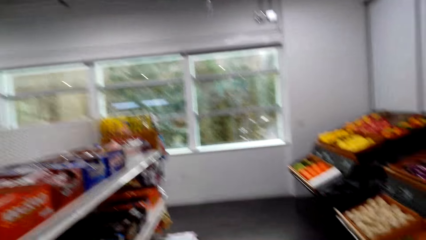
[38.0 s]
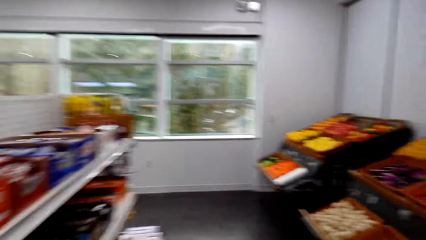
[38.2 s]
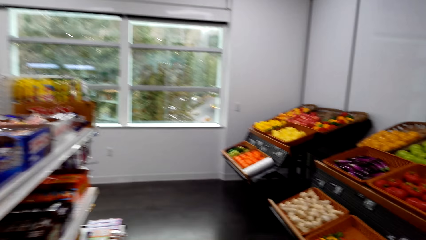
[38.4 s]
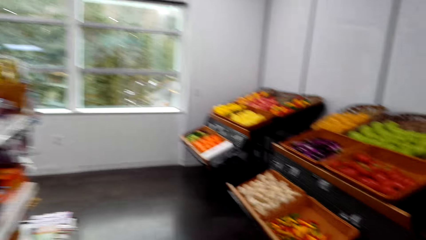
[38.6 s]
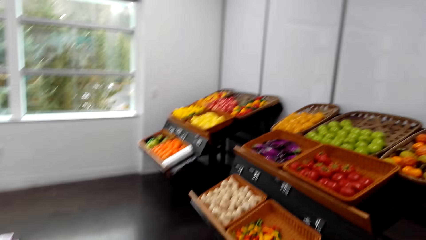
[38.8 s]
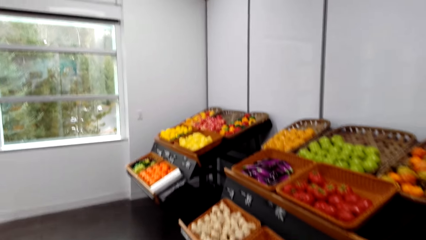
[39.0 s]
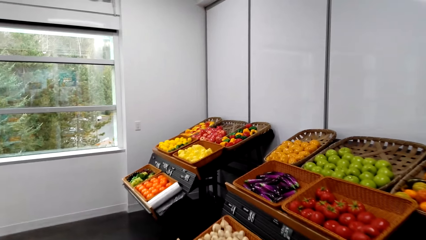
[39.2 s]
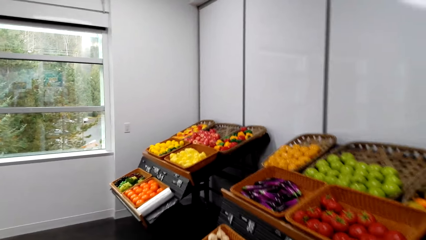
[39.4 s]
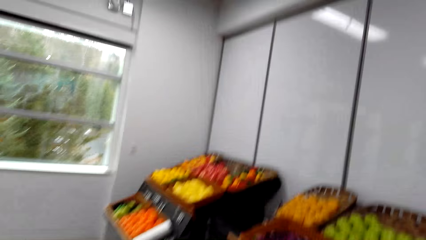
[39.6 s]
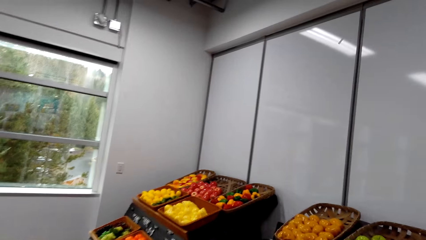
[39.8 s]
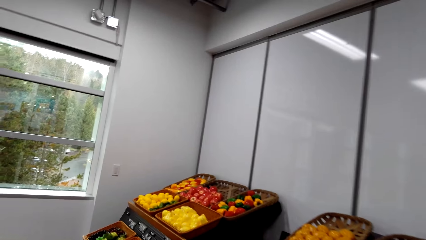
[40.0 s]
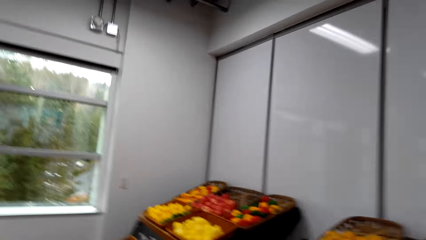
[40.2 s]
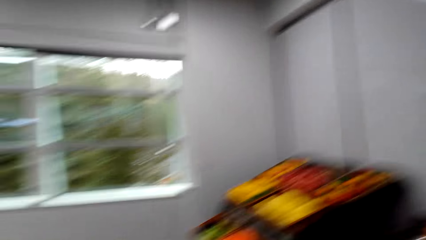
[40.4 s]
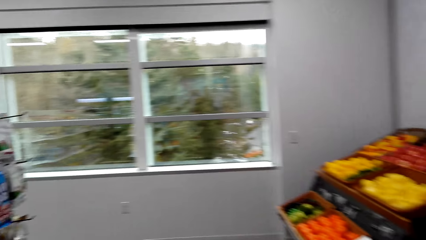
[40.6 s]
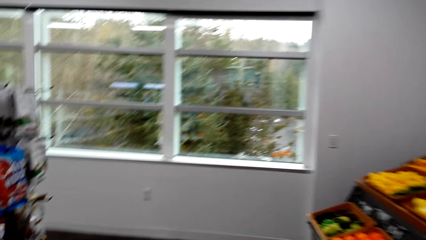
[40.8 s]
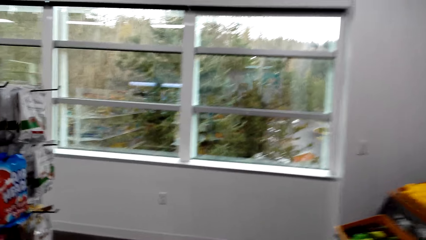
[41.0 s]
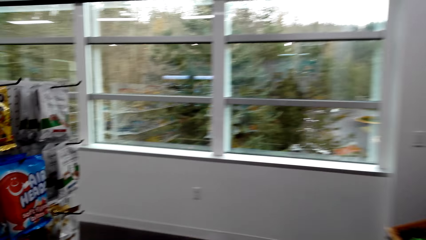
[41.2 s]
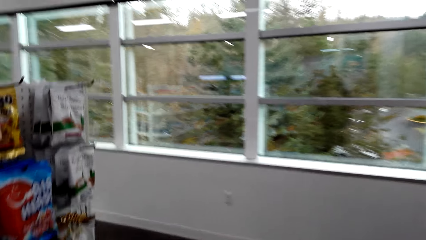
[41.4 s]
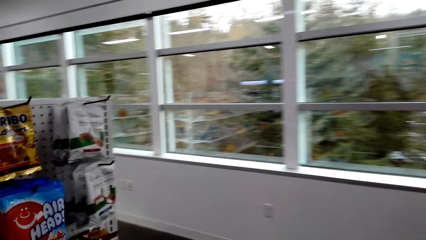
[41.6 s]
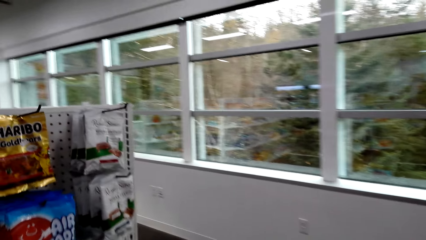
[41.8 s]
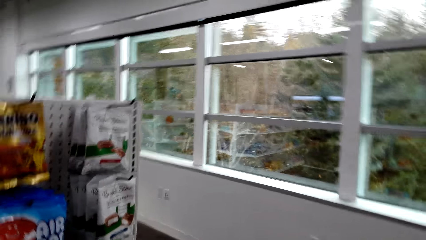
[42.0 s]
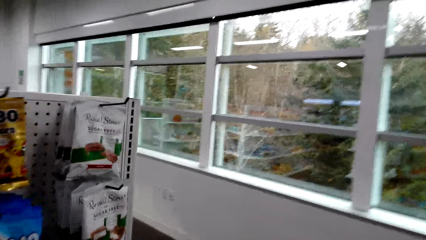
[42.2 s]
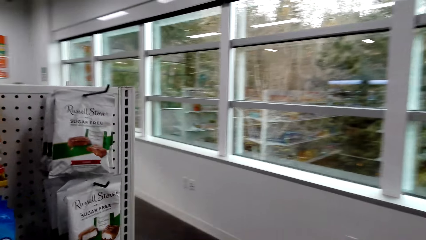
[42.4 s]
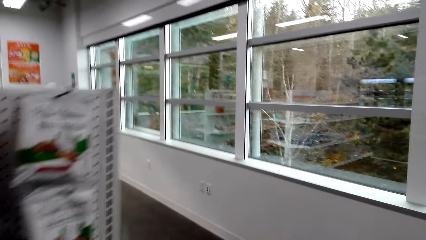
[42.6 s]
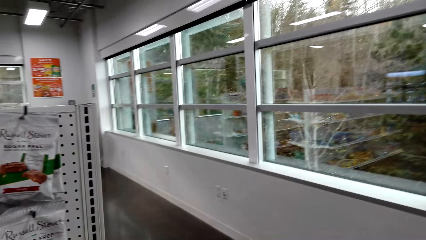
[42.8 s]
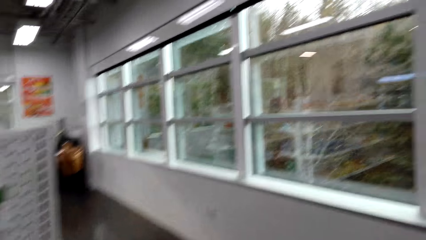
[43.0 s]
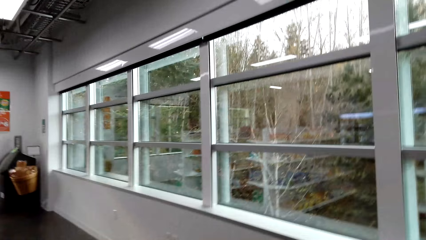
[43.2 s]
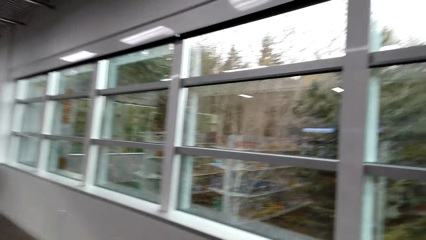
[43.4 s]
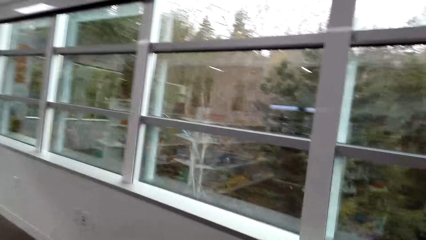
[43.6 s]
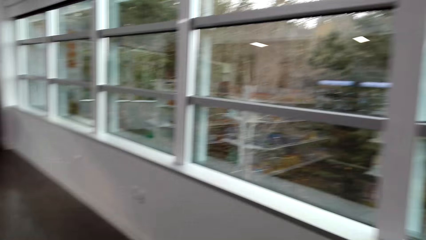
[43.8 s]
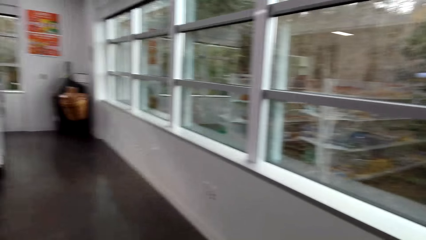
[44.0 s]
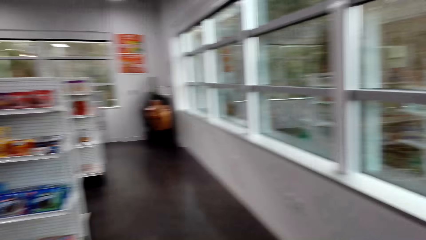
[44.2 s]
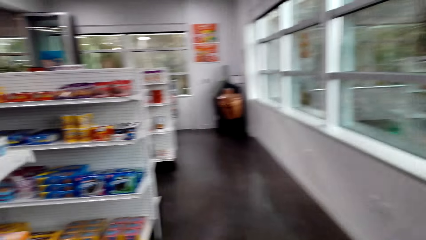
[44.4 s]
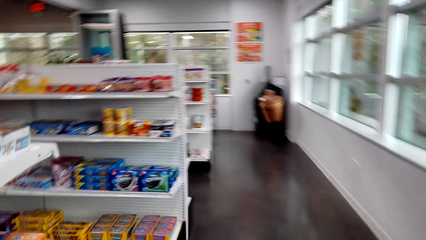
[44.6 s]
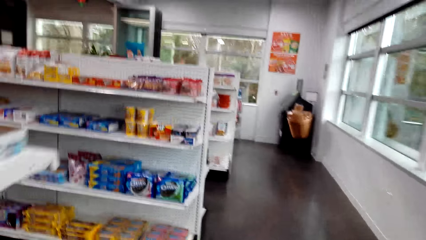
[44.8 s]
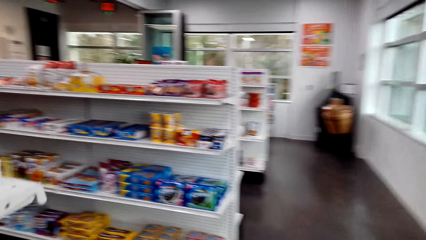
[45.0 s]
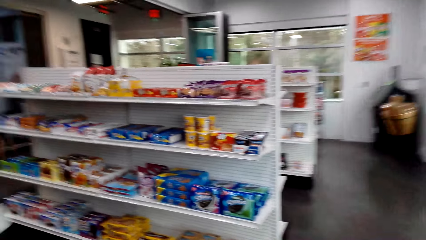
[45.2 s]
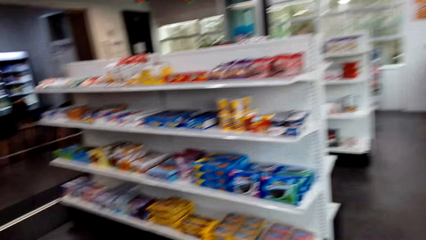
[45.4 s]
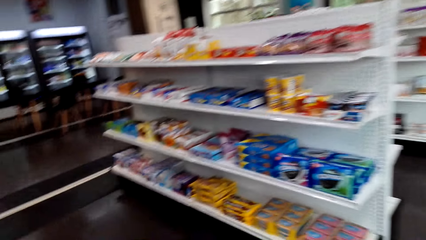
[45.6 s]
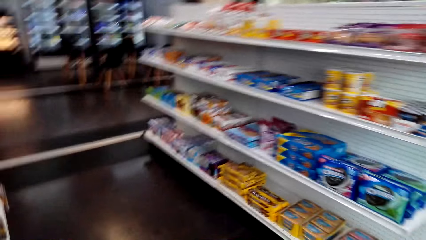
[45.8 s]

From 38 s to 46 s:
The camera wearer walks around the supermarket shelves.

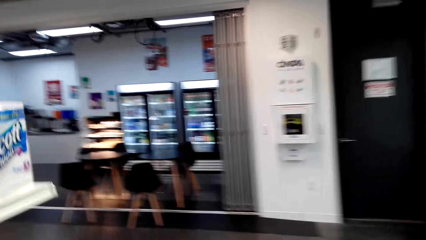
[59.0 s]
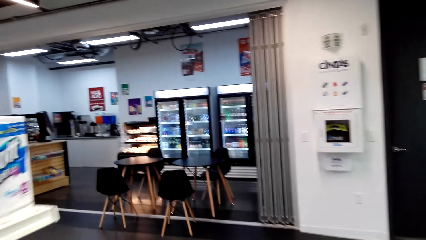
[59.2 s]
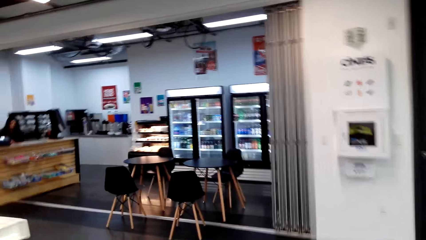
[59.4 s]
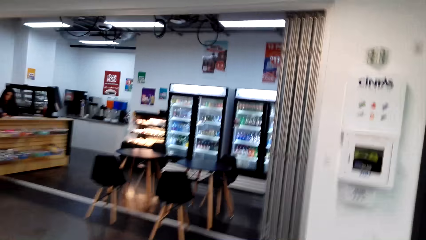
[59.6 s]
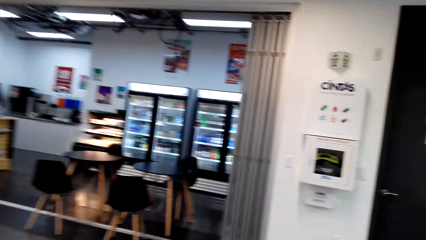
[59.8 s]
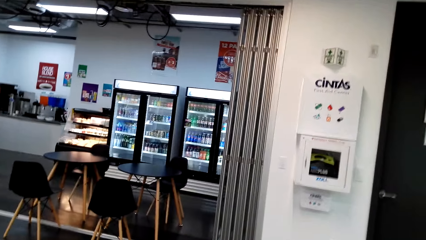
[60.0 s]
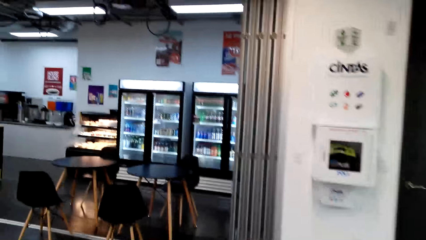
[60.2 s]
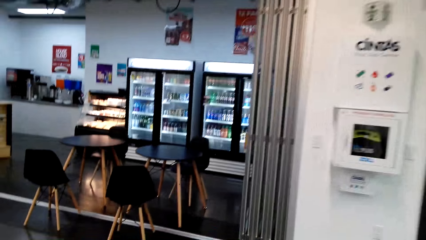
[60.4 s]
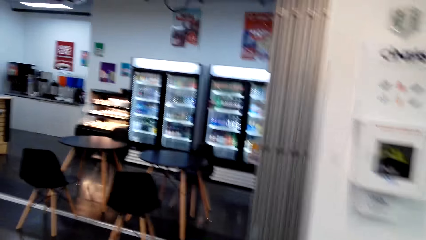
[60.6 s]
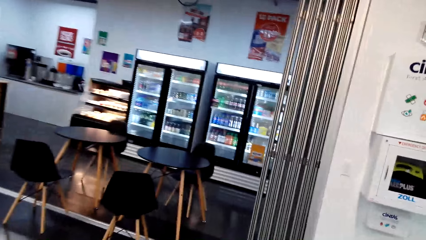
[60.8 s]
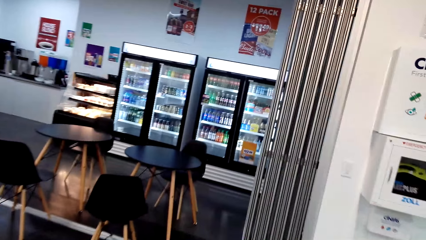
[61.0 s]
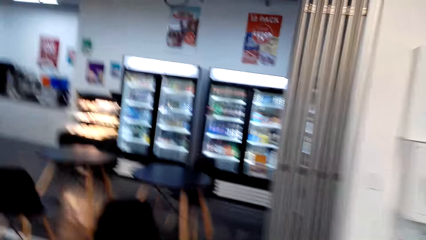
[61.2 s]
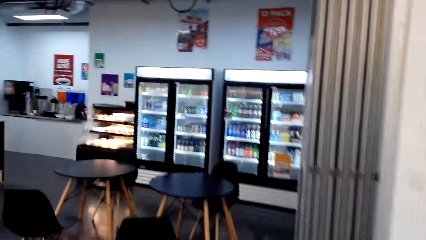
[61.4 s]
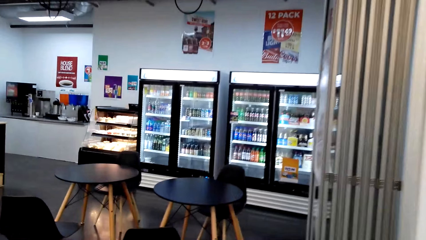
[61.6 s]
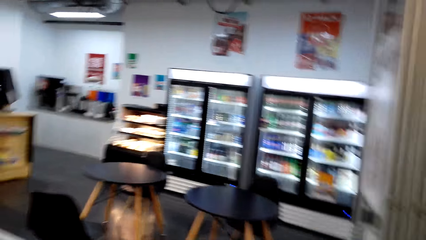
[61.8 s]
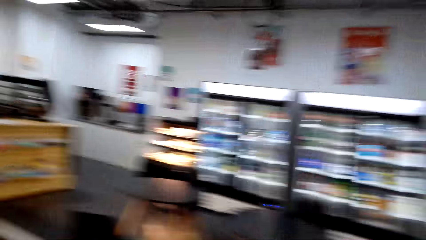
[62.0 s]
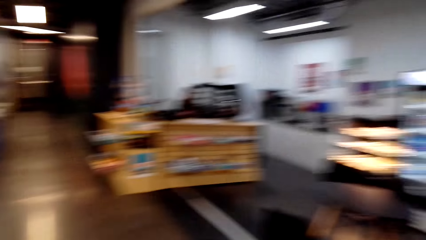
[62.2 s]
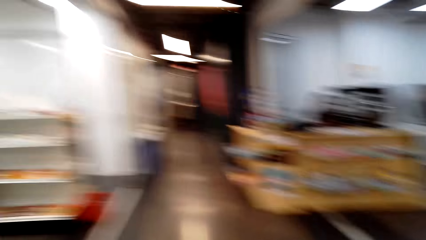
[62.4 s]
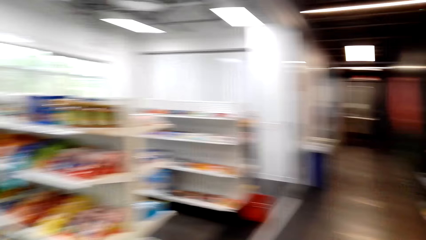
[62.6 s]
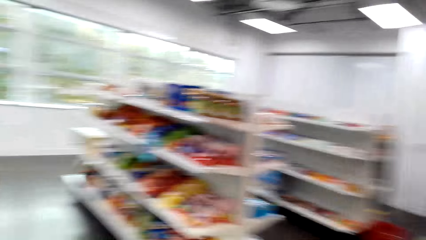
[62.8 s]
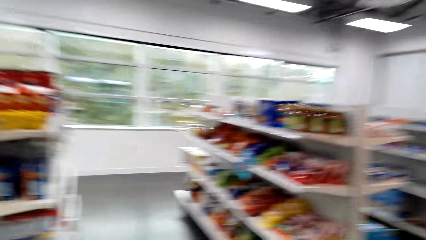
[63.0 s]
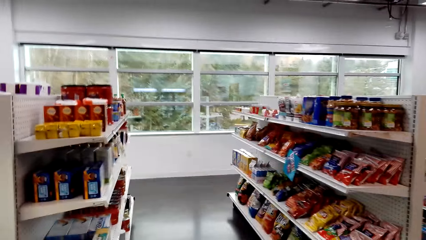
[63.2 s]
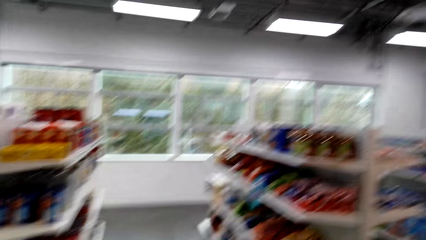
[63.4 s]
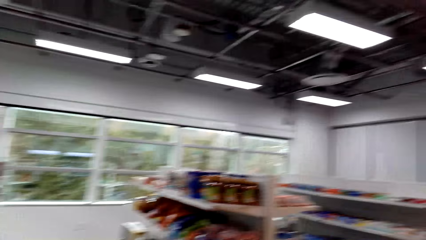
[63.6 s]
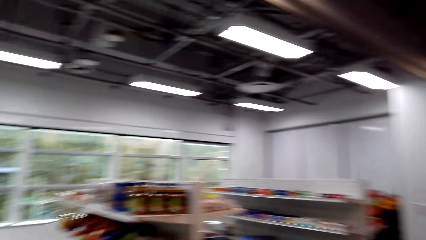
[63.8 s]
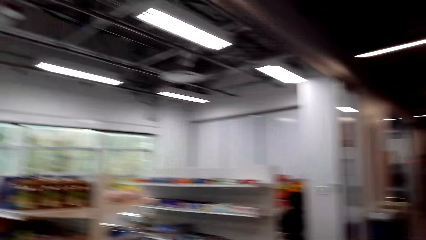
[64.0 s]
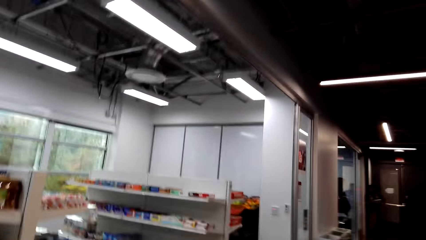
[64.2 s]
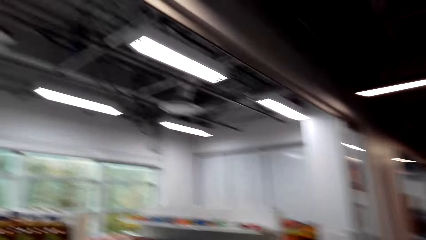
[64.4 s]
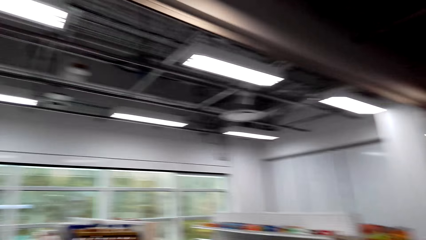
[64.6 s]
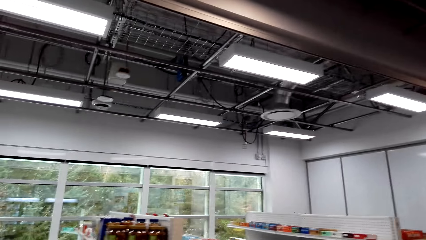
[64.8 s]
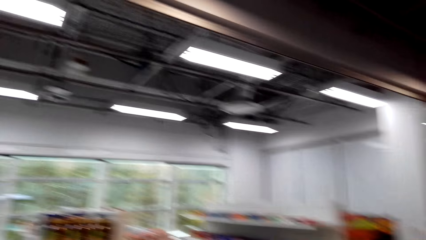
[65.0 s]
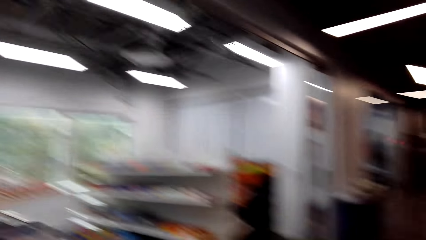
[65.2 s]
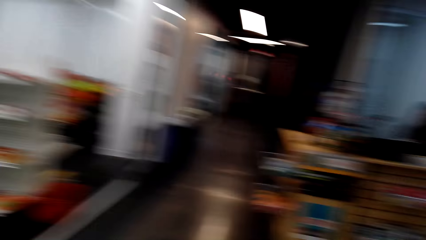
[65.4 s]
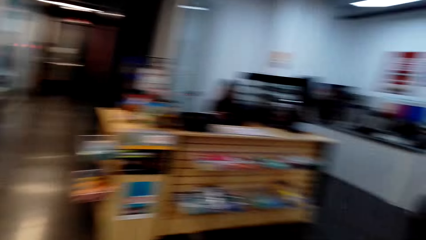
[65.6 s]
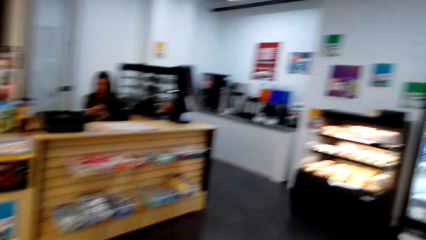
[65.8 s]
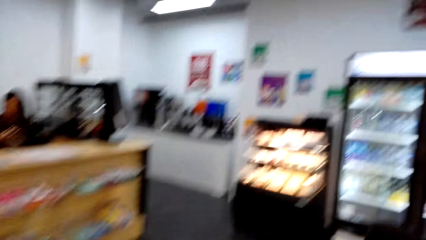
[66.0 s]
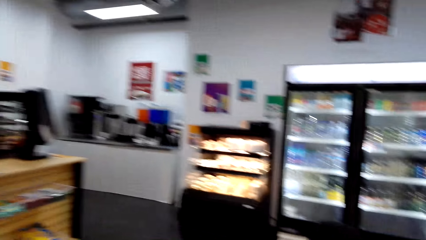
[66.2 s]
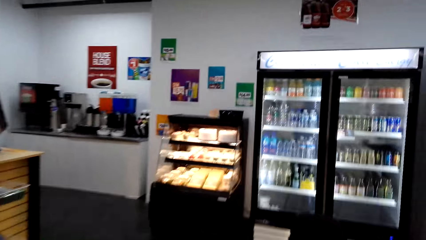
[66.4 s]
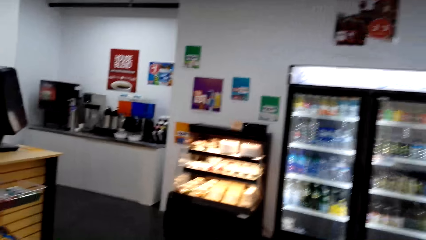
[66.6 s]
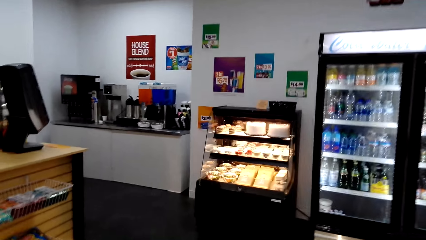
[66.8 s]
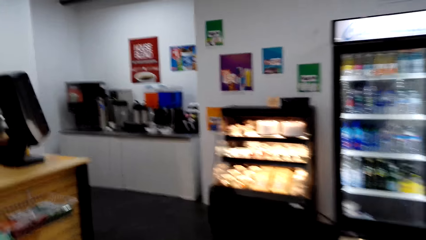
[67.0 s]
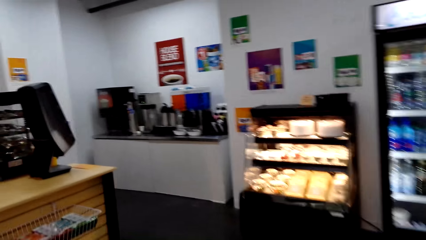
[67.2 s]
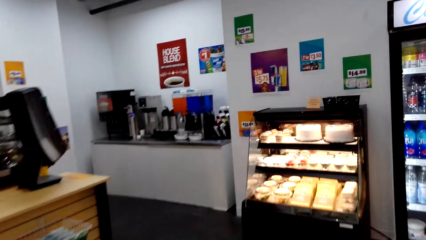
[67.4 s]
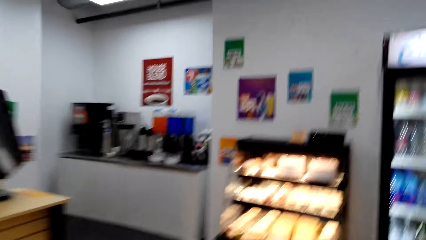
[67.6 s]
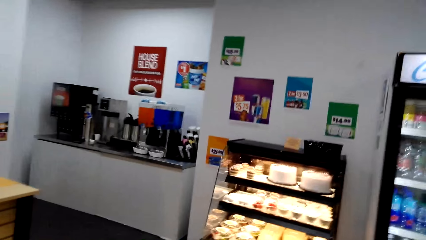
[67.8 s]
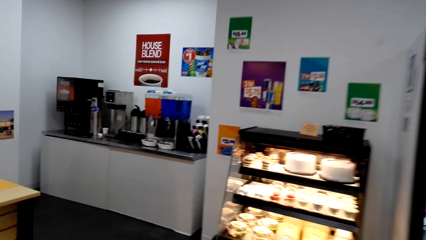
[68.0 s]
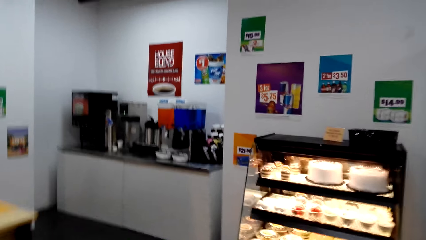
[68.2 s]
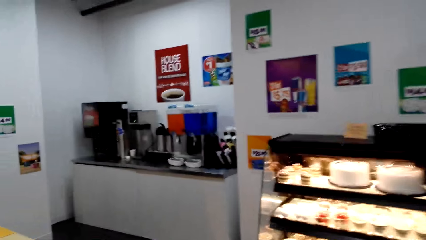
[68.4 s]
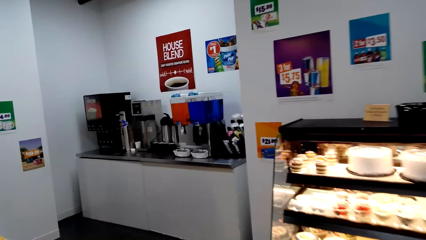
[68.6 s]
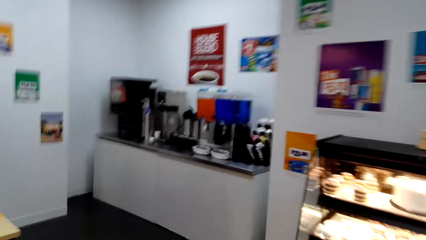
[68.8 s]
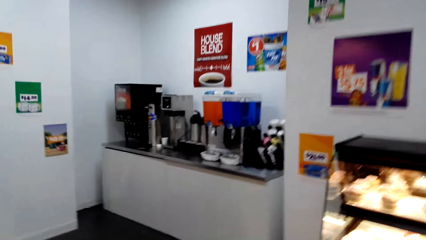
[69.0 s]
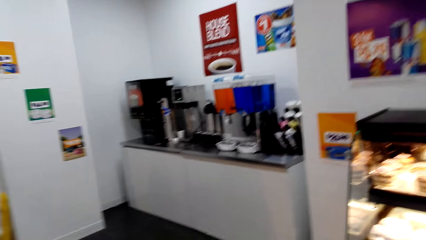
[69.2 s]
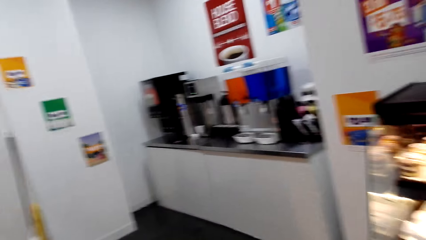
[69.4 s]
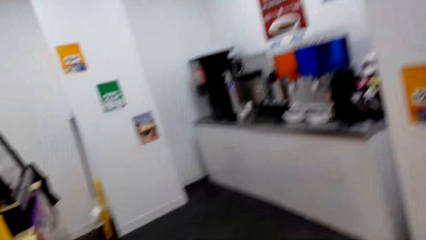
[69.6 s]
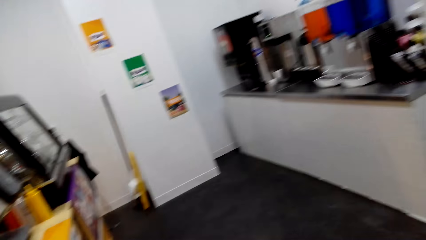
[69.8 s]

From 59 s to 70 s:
The camera wearer walks away from the shelves. They walk towards the supermarket counter.
